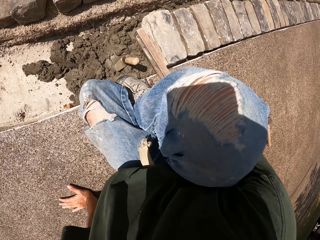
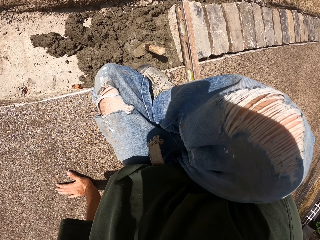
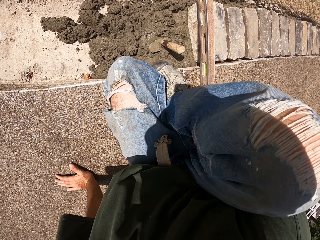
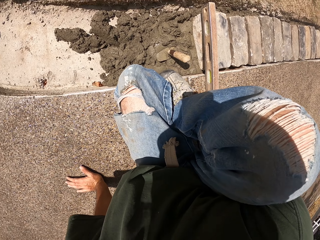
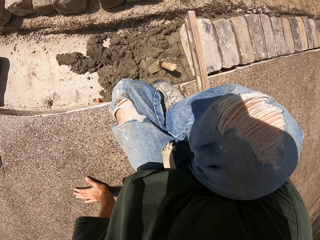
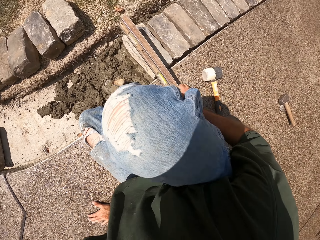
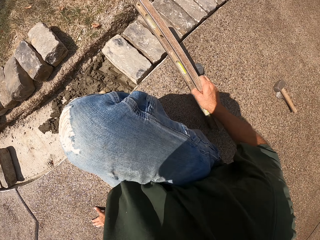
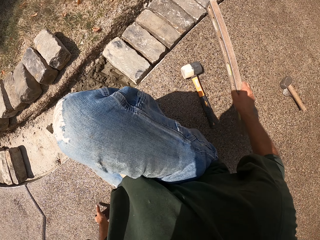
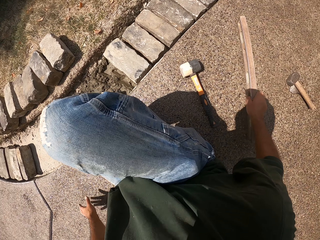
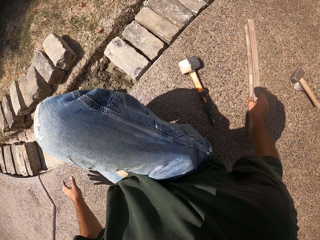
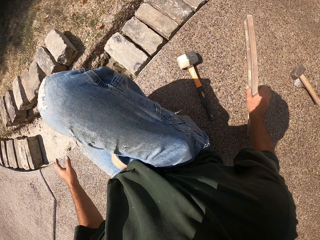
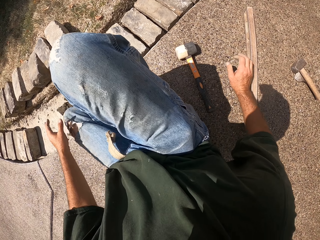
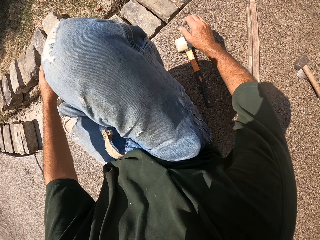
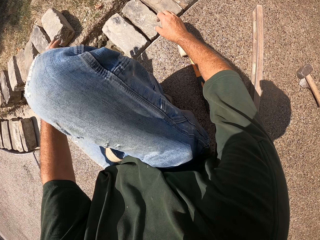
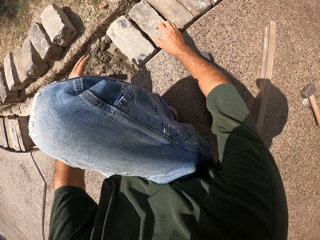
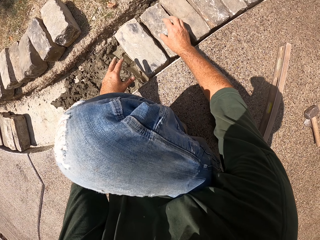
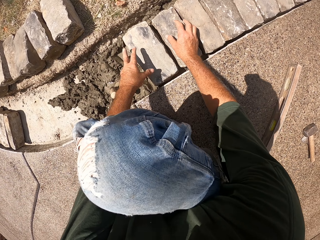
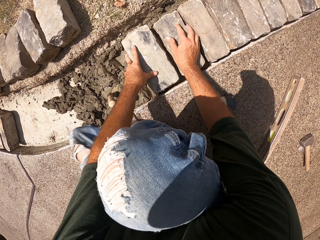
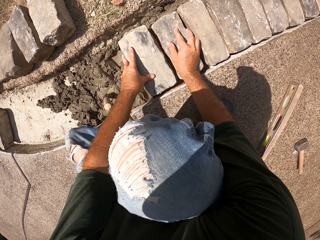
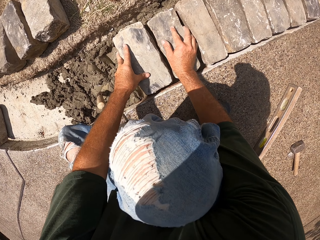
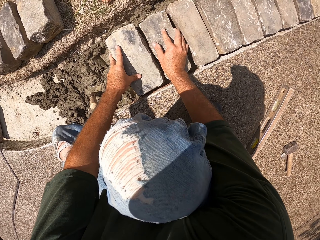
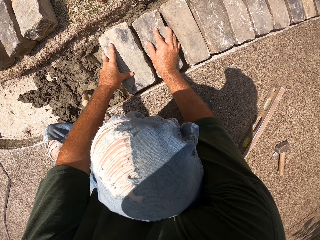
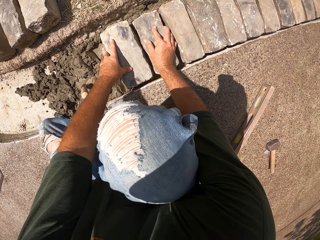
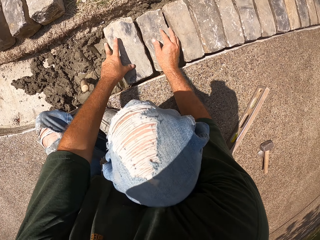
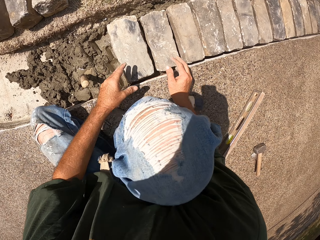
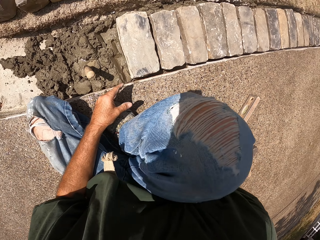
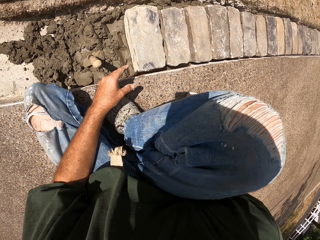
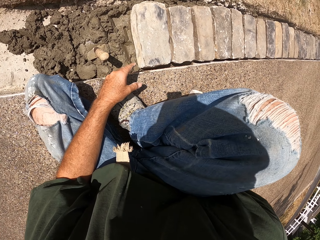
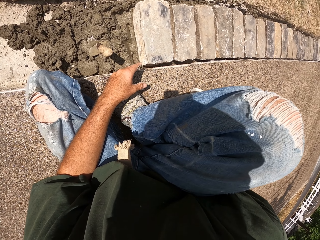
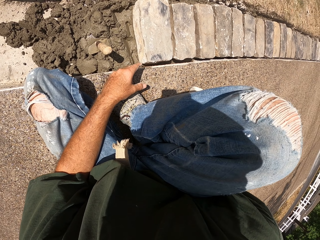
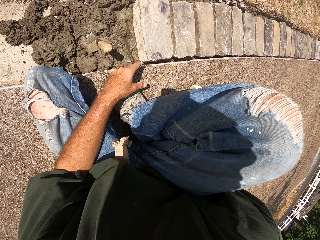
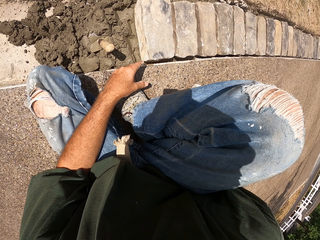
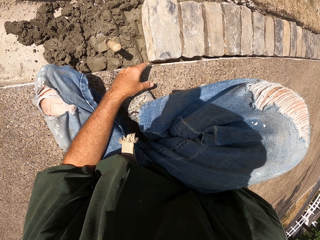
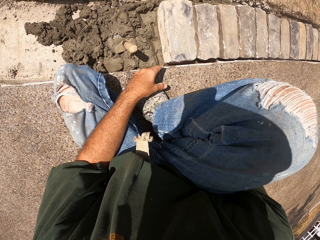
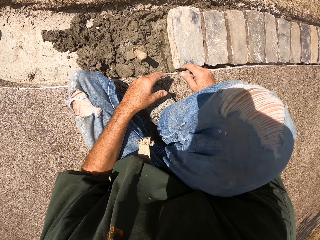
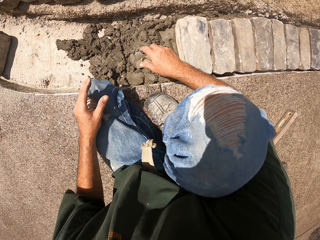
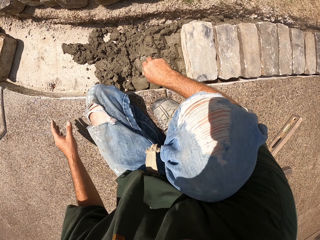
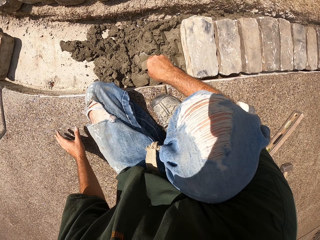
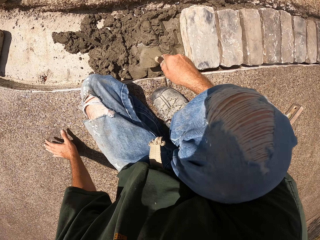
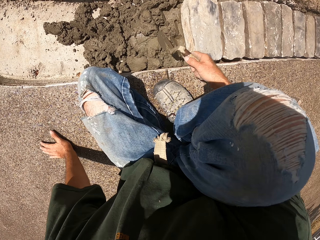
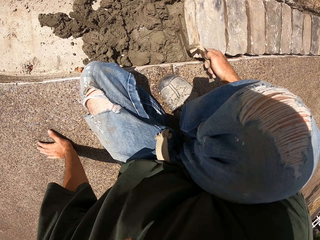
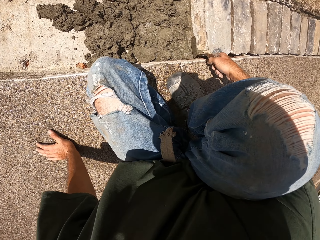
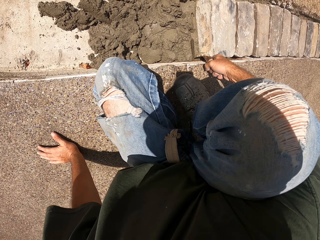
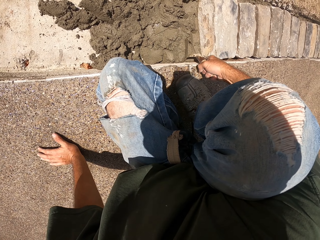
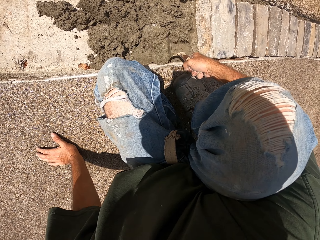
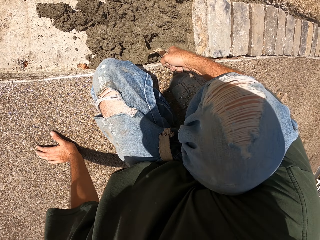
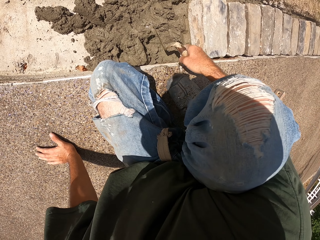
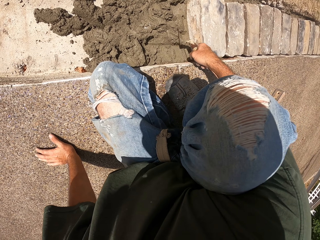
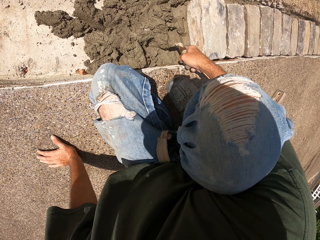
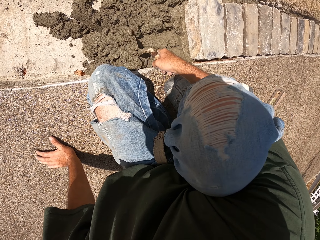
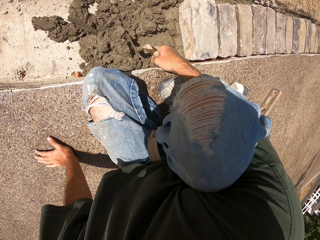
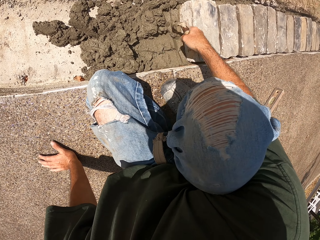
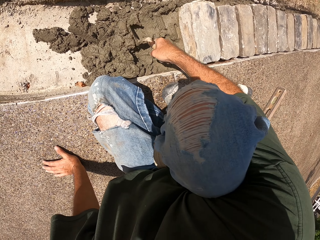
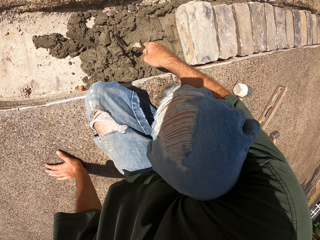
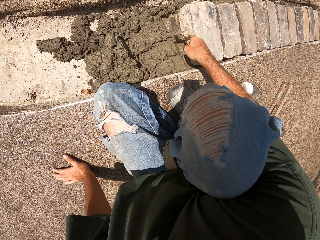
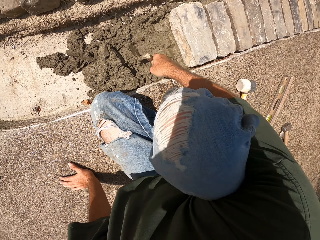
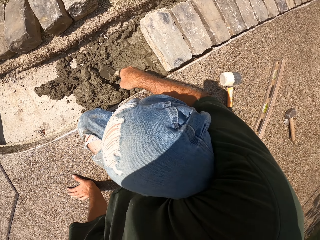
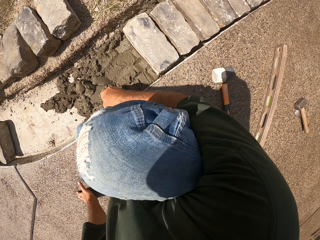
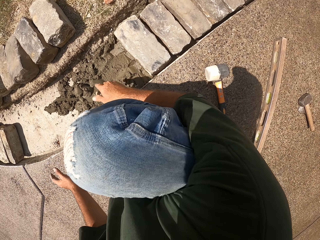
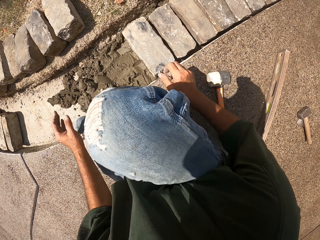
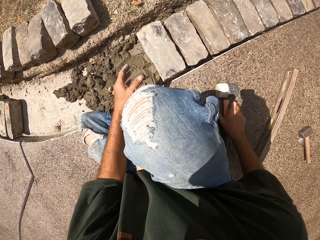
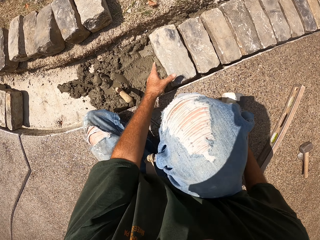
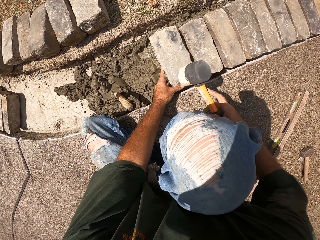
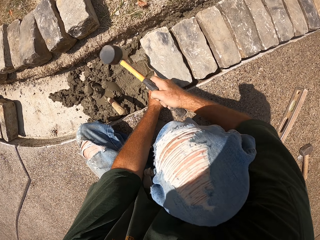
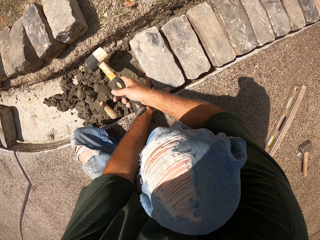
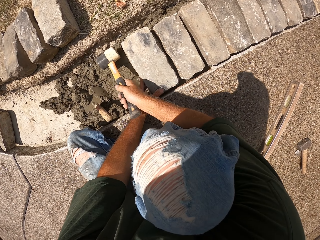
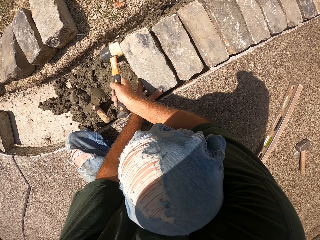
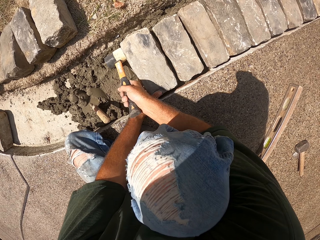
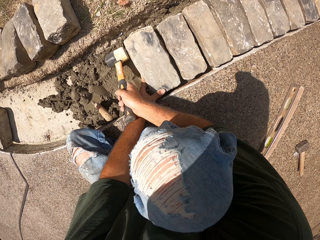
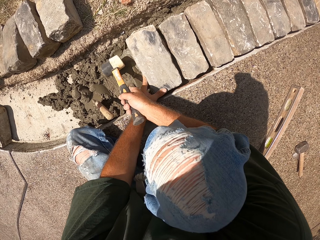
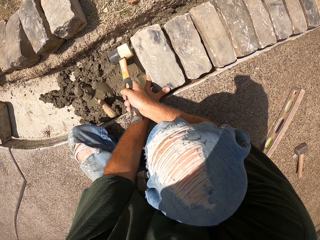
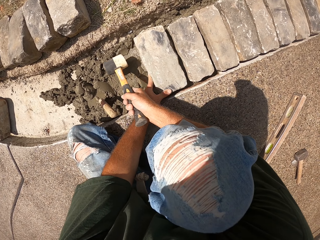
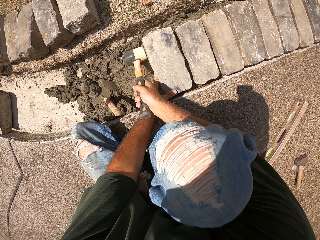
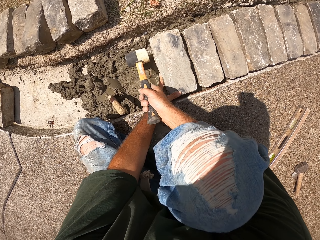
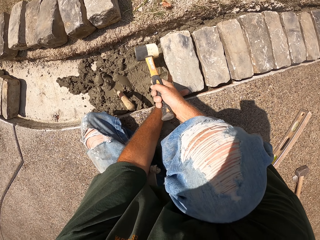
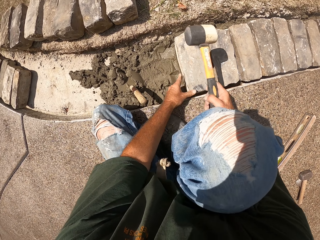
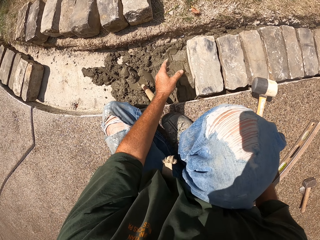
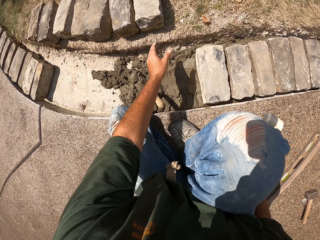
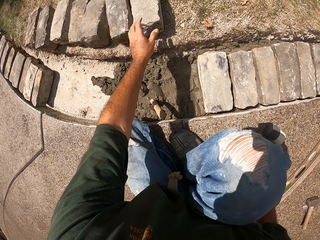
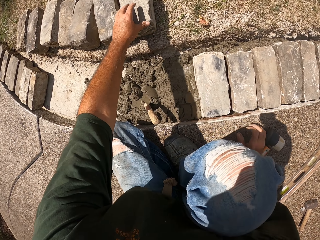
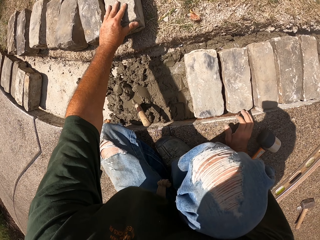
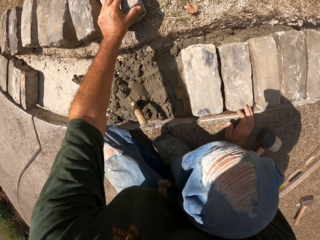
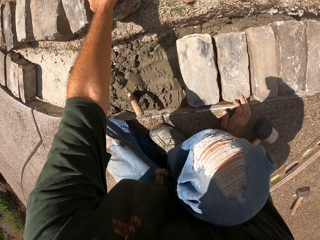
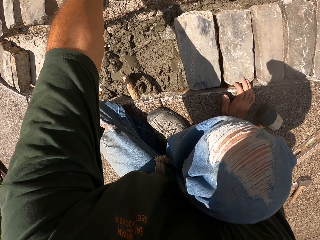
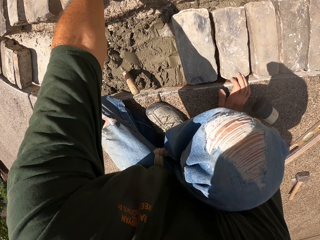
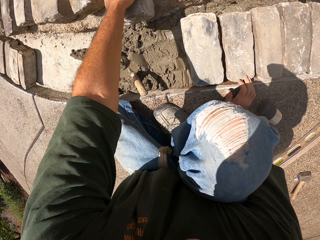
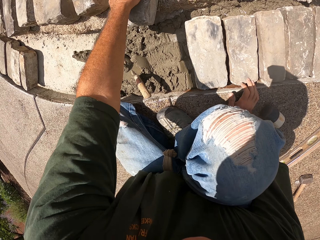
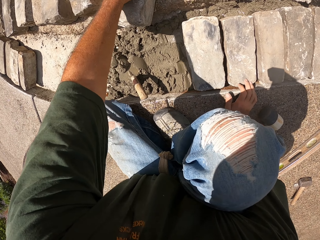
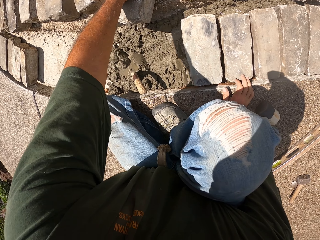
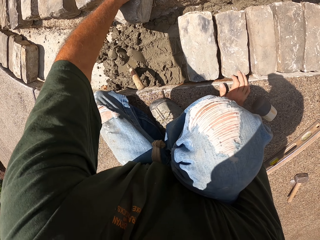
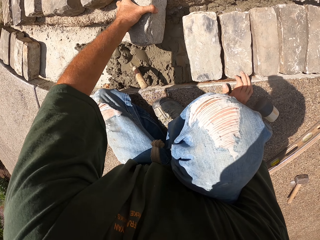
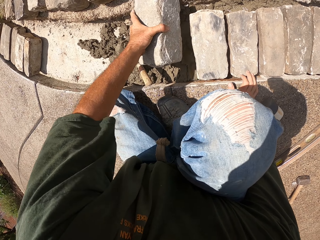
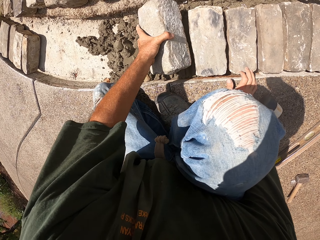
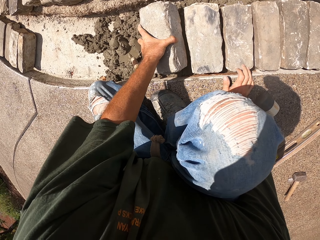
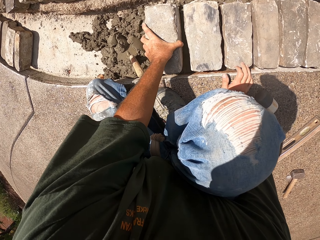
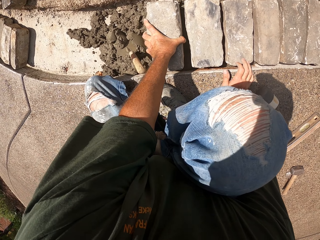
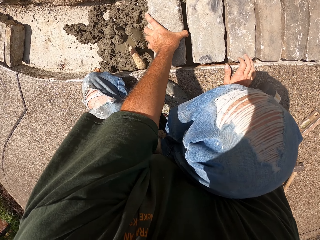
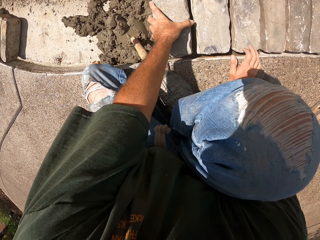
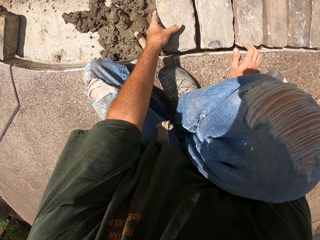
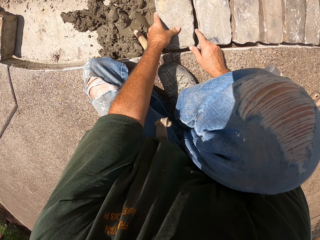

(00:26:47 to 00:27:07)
The camera wearer checks the level with a level balance. They put the level balance aside. They hold the brick. They adjust the stone blocks. They spread mortar in the furrow with a trowel. They hit the stone with a mallet. They take the stone block and put the stone block on the furrow.

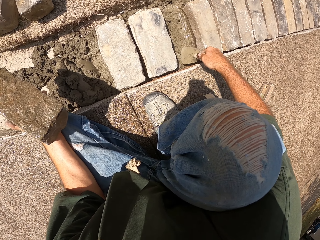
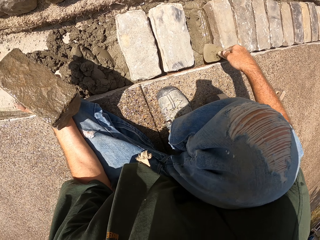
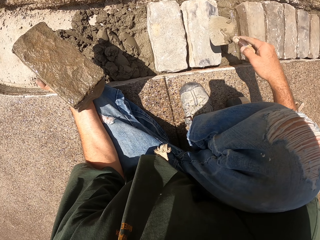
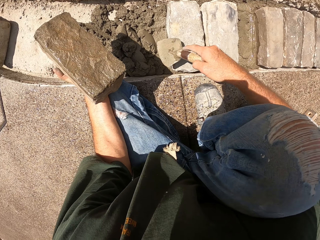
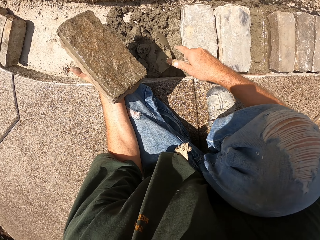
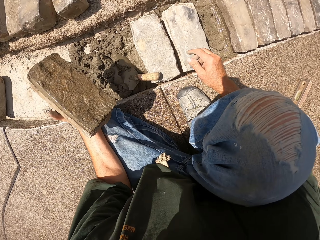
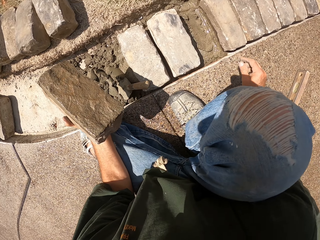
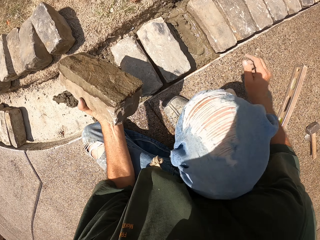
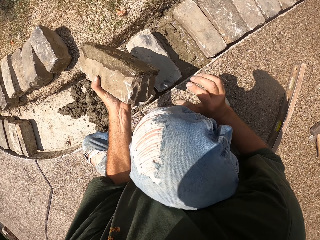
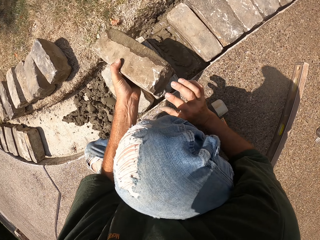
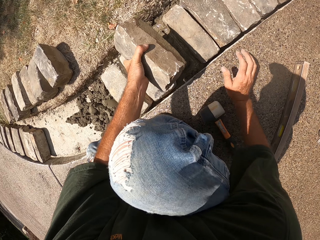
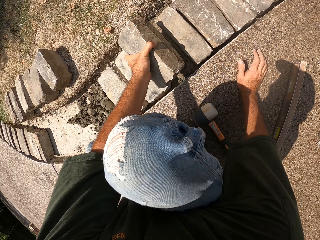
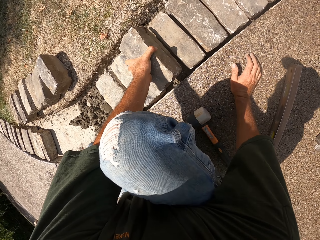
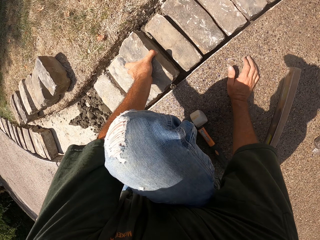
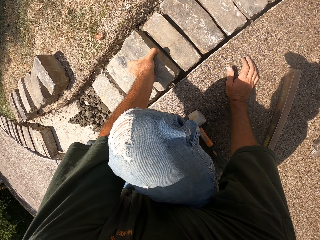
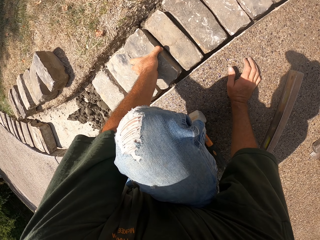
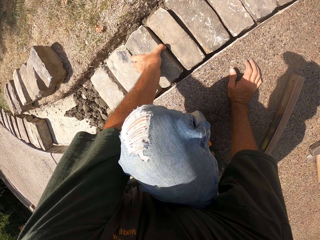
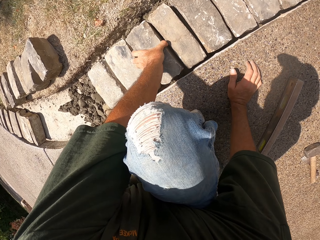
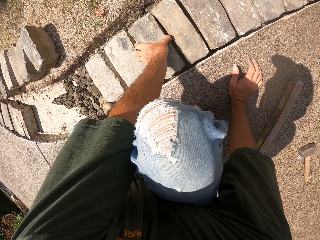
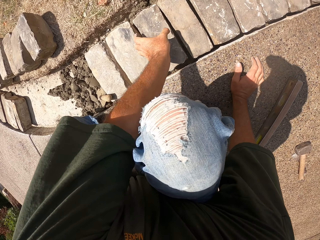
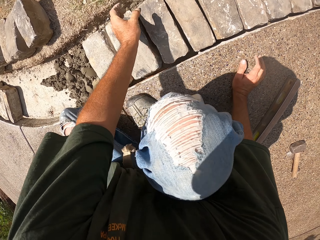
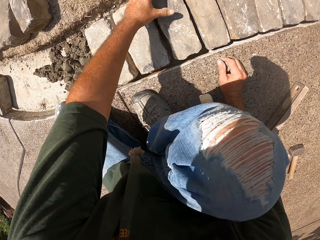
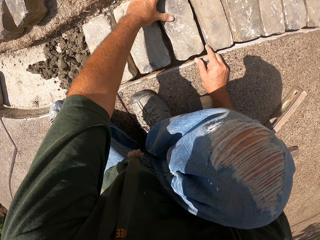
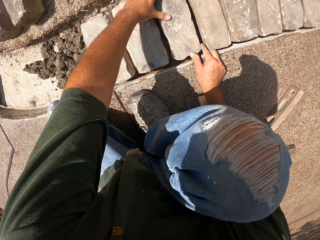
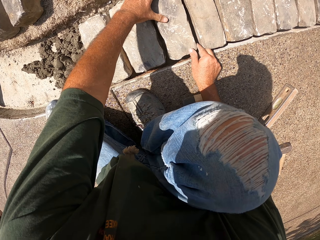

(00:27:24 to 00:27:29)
The camera wearer puts the trowel on the sand. They put a stone in the furrow.
